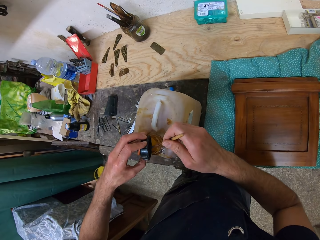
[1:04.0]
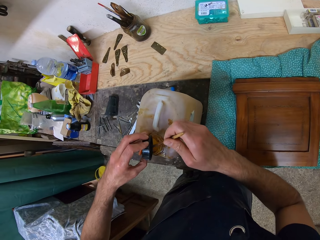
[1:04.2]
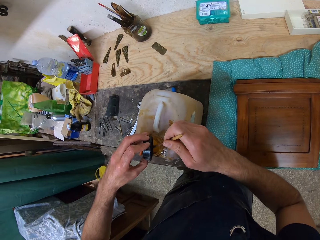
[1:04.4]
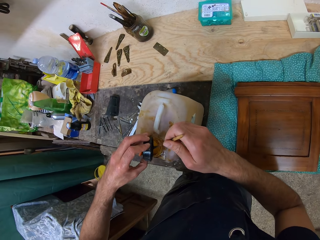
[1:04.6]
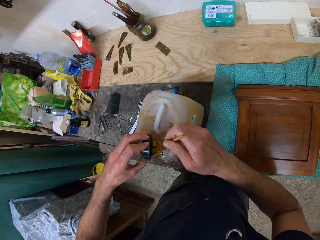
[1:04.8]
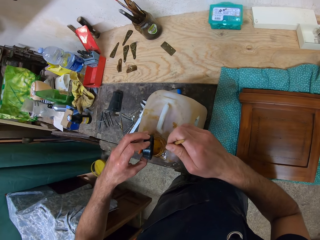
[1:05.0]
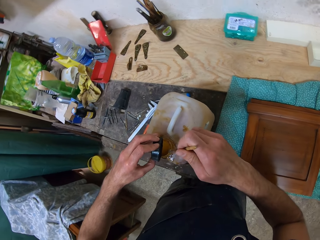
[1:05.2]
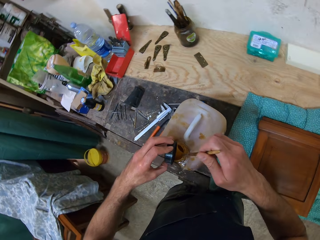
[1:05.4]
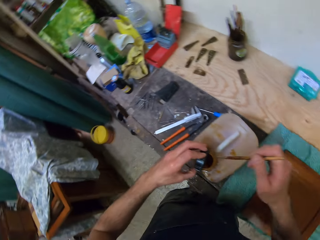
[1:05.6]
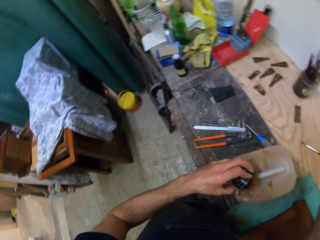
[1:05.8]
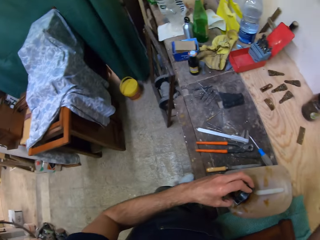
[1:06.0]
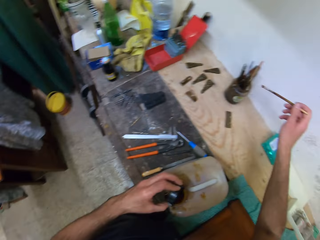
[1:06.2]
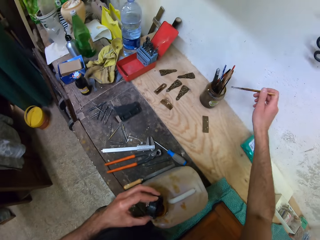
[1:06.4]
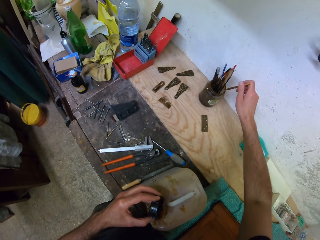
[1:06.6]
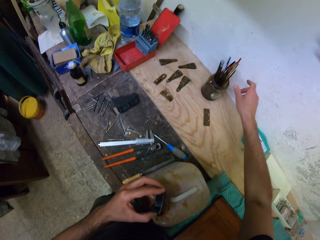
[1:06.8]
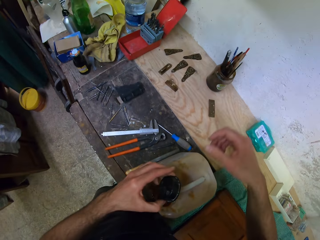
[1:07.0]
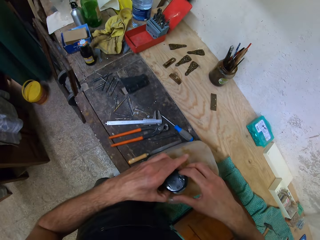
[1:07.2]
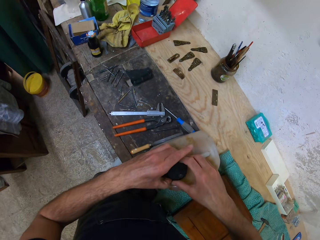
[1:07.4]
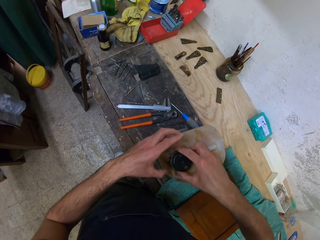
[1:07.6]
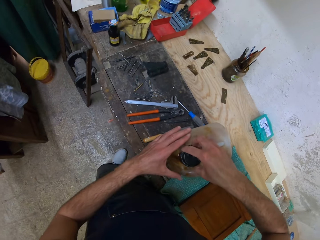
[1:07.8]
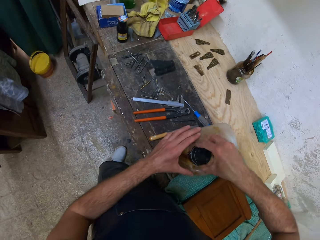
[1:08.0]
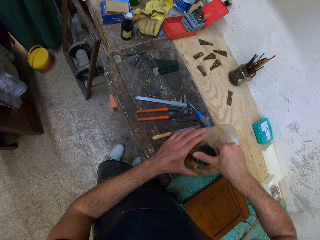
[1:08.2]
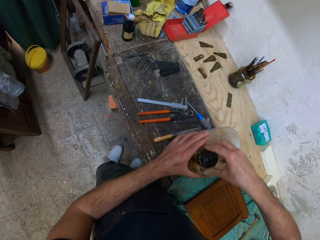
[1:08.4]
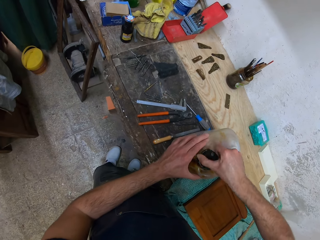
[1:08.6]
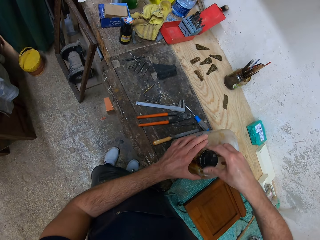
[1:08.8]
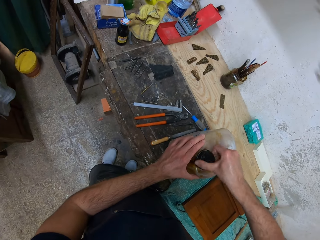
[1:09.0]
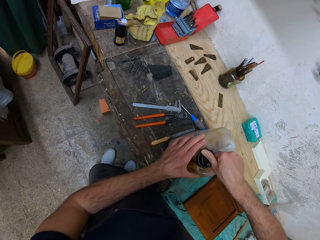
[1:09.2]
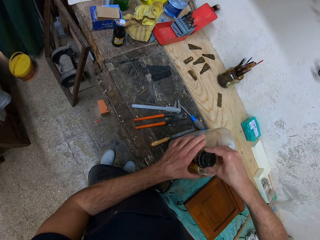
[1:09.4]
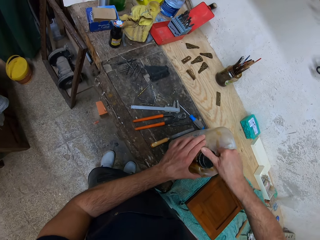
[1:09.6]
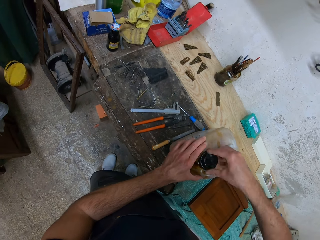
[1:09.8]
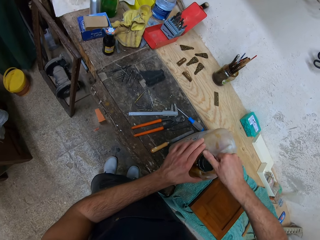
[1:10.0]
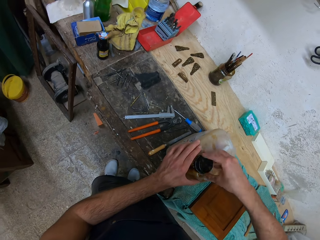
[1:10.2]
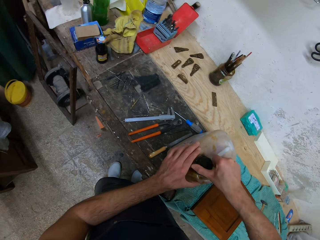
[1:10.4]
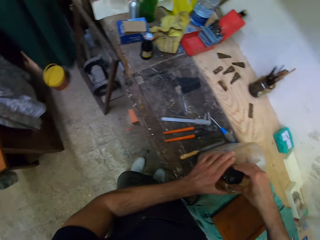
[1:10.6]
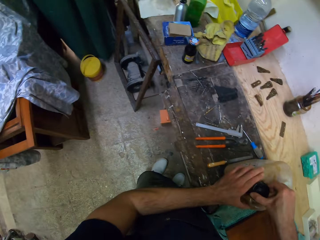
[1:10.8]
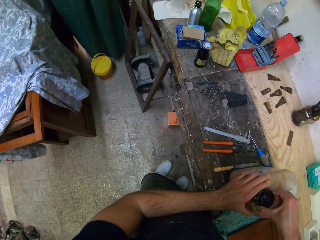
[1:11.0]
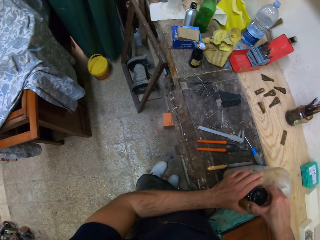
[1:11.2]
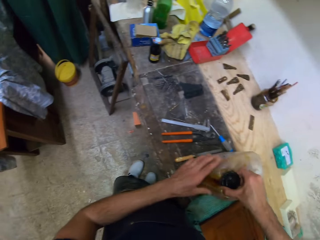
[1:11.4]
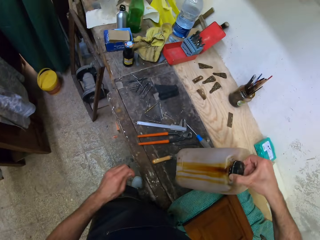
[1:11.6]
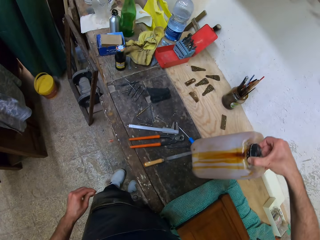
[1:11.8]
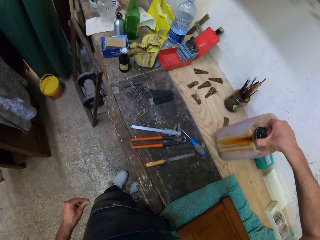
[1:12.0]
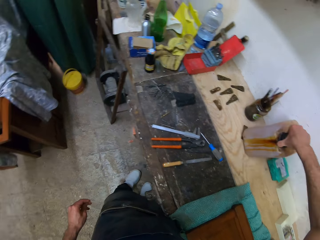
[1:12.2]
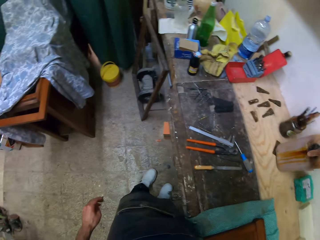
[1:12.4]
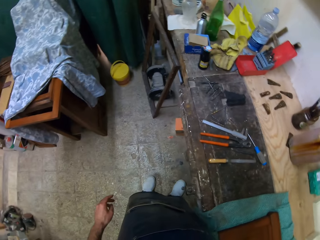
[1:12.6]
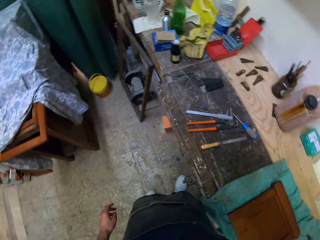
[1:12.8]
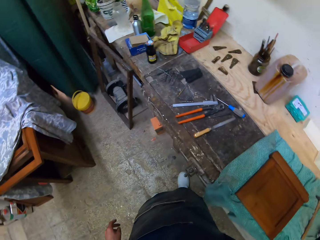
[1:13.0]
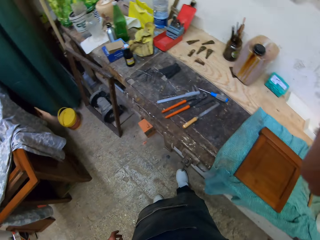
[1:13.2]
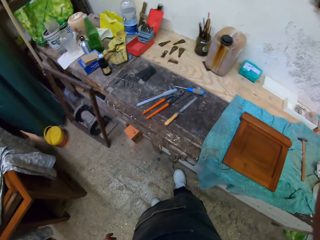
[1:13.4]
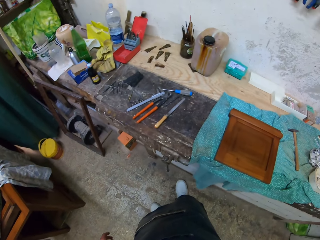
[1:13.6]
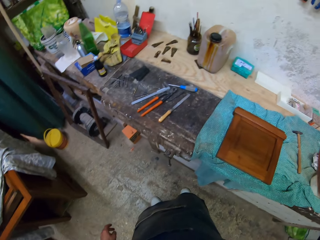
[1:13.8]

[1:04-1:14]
The camera wearer drains paint into the jerrycan. He places the paint brush back into the container. He moves the keg cover to his right hand. He closes the jerrycan with the top. He lifts the jerrycan from near him and places the jerrycan on a surface on the table. He looks around the room.
